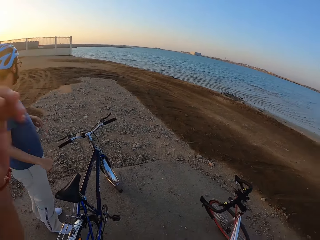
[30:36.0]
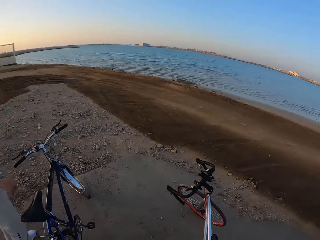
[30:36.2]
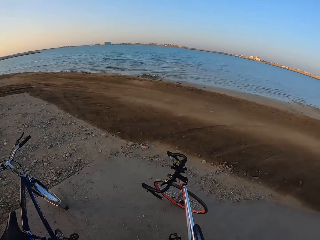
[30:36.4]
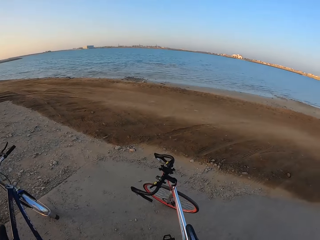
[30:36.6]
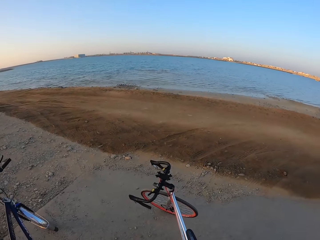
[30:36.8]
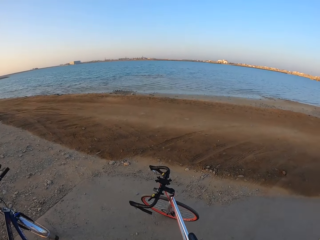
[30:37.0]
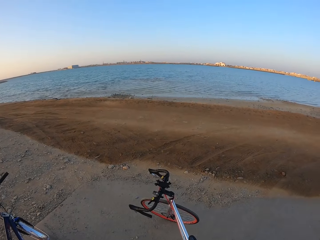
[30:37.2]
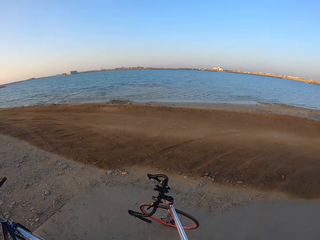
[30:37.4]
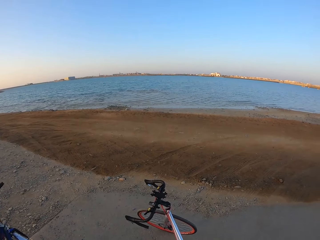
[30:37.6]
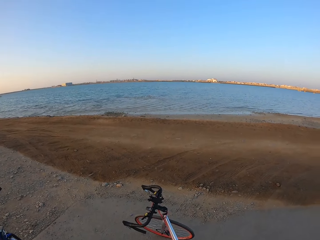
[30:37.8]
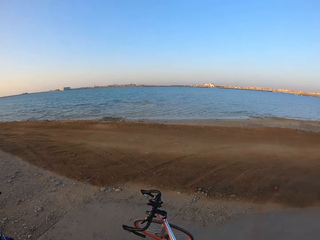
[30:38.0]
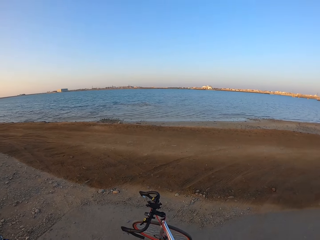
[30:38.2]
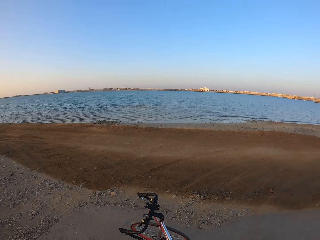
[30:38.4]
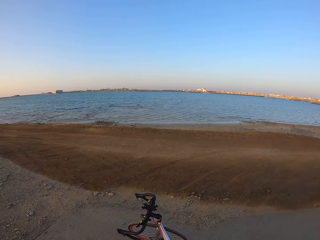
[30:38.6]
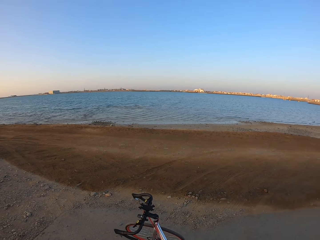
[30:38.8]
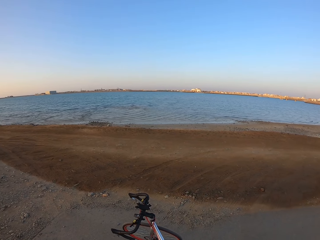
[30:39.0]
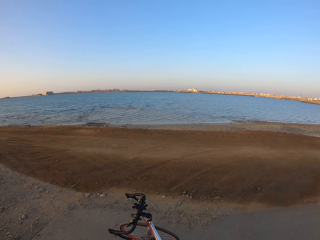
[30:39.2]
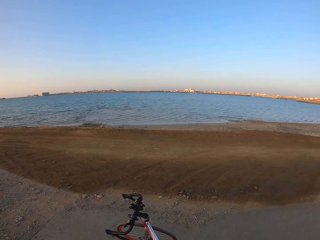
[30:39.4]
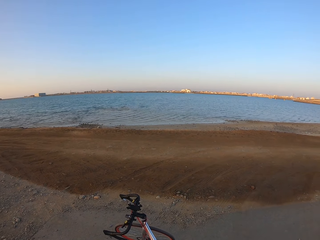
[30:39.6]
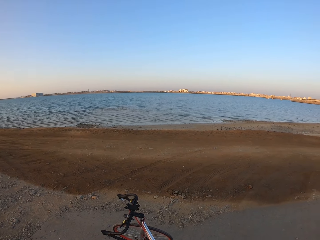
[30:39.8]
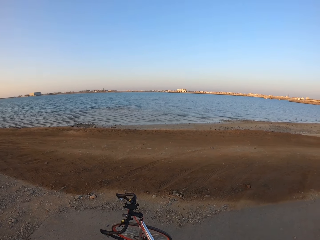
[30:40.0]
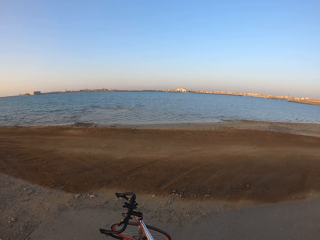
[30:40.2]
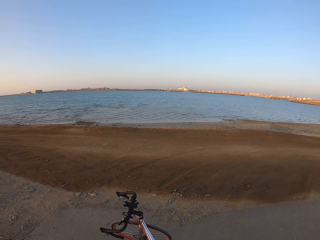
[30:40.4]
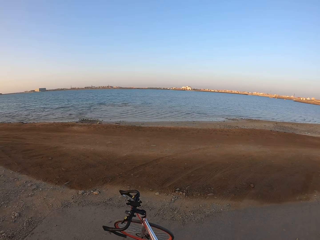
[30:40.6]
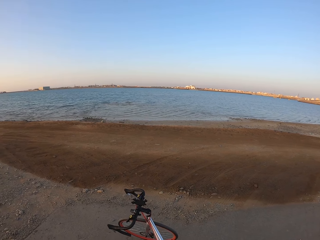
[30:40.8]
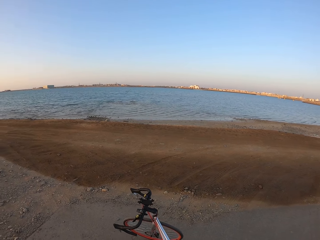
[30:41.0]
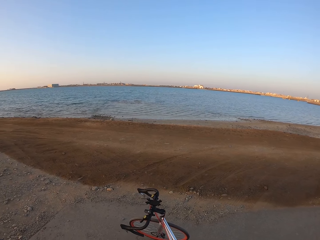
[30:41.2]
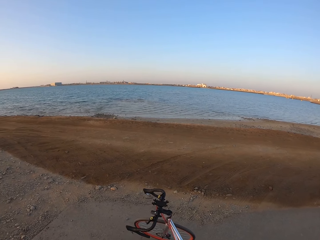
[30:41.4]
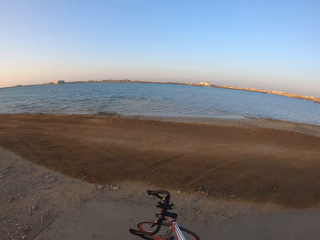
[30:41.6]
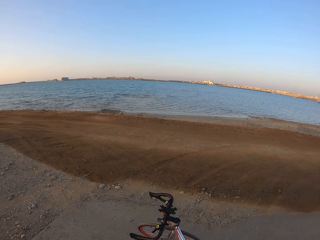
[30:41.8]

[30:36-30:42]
The camera wearer lifts the hand. They look around.

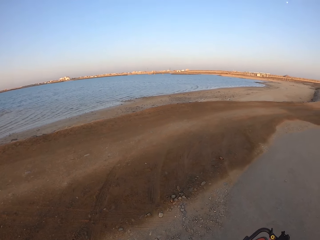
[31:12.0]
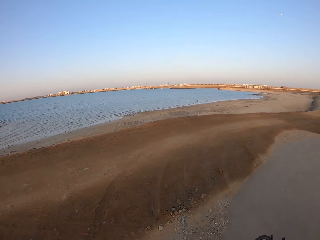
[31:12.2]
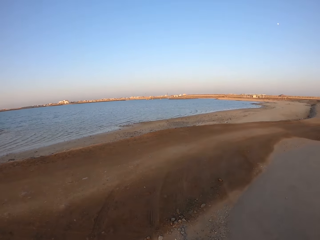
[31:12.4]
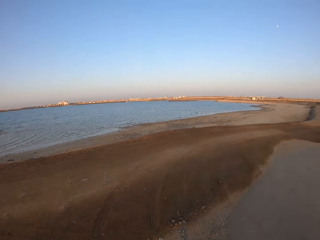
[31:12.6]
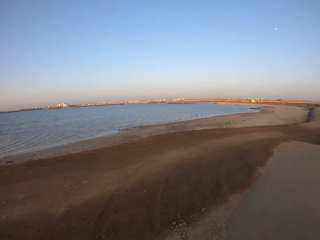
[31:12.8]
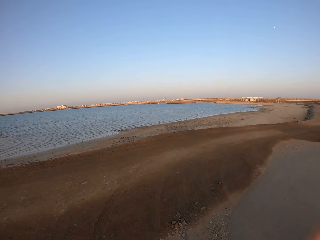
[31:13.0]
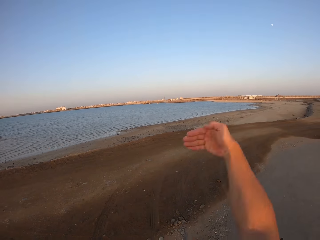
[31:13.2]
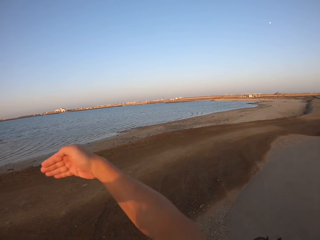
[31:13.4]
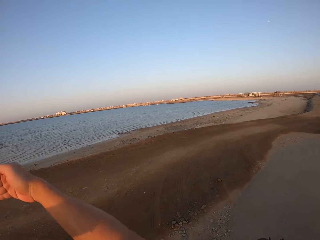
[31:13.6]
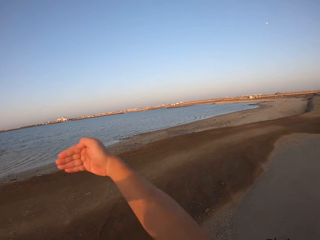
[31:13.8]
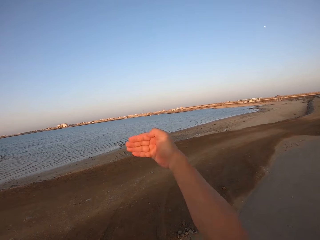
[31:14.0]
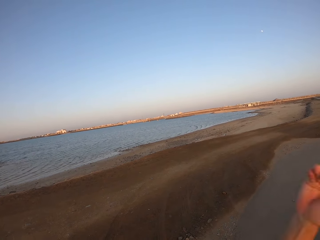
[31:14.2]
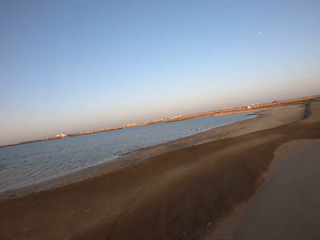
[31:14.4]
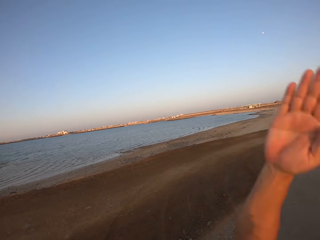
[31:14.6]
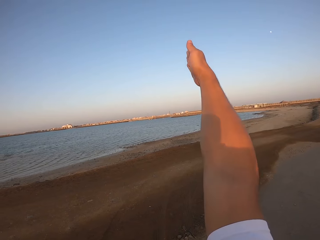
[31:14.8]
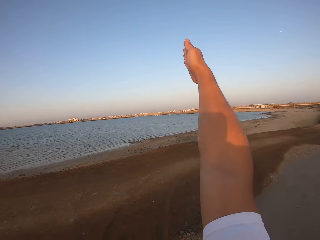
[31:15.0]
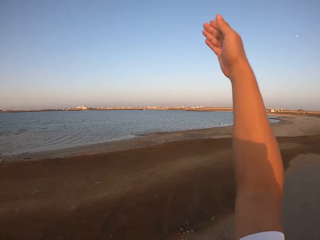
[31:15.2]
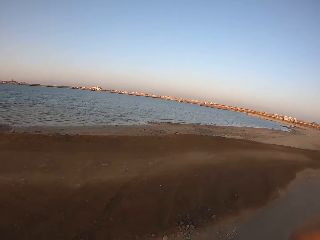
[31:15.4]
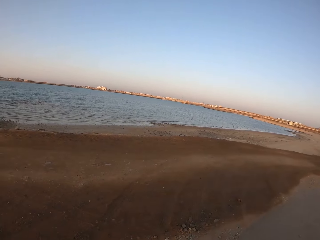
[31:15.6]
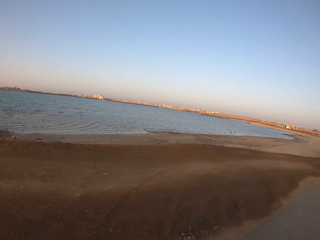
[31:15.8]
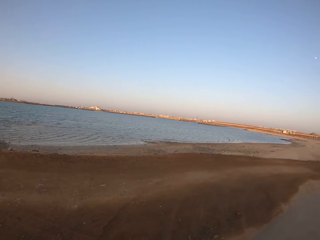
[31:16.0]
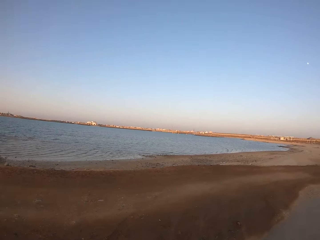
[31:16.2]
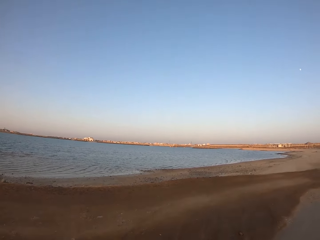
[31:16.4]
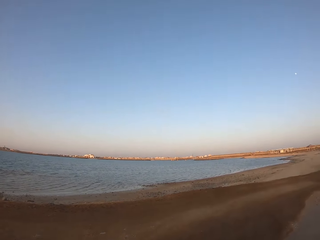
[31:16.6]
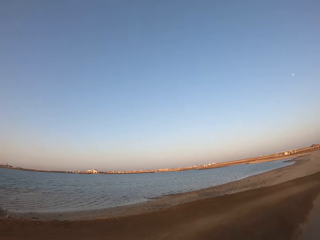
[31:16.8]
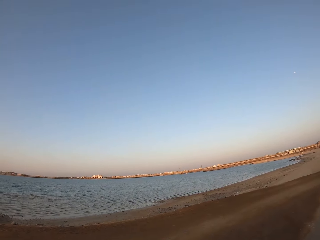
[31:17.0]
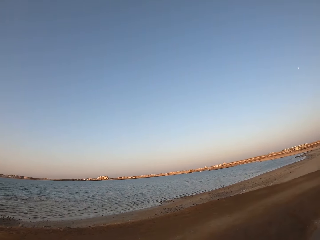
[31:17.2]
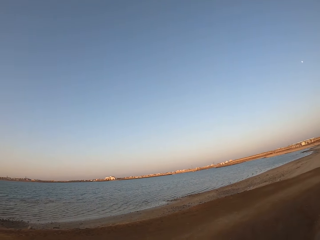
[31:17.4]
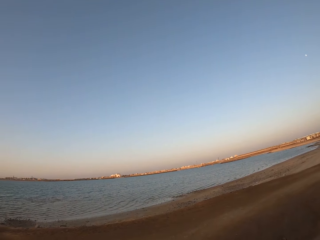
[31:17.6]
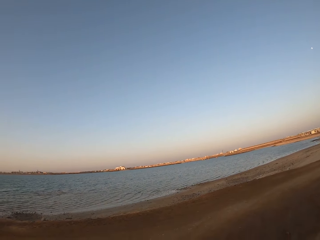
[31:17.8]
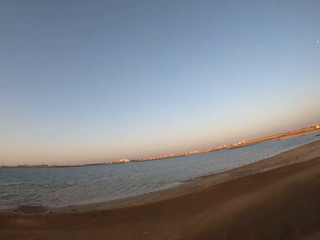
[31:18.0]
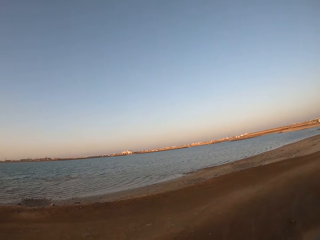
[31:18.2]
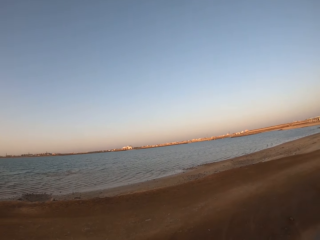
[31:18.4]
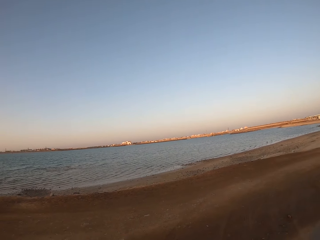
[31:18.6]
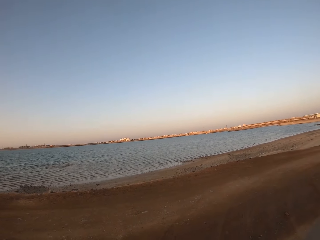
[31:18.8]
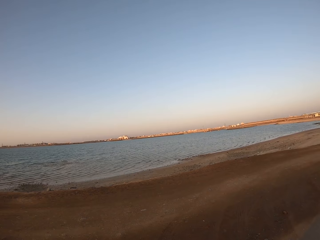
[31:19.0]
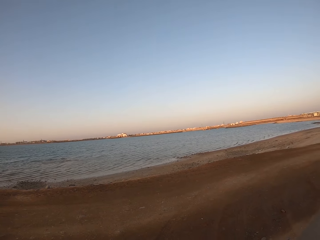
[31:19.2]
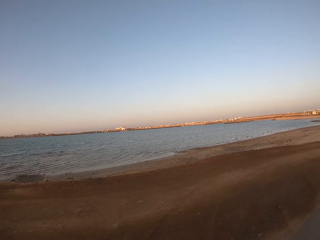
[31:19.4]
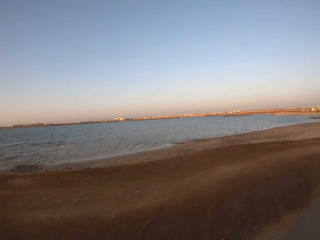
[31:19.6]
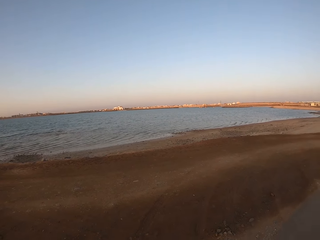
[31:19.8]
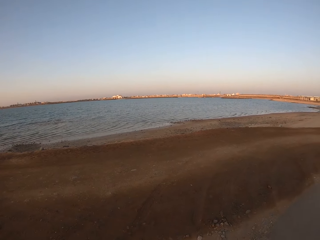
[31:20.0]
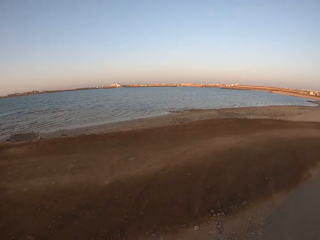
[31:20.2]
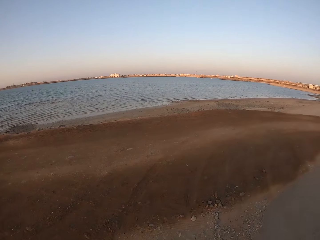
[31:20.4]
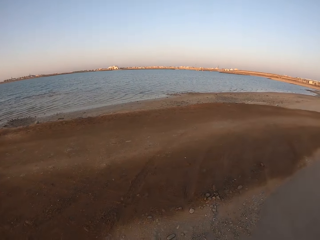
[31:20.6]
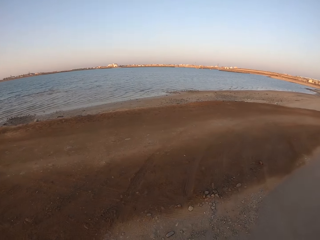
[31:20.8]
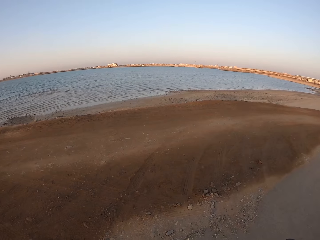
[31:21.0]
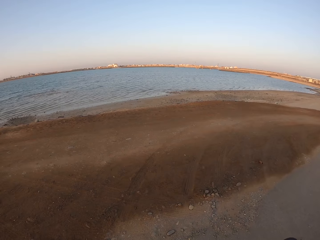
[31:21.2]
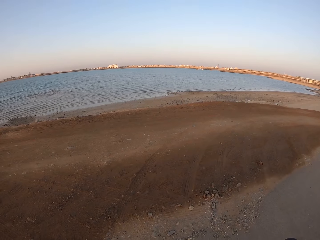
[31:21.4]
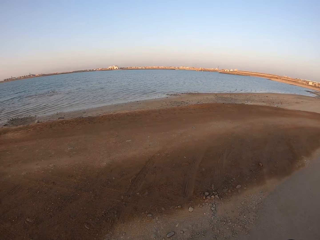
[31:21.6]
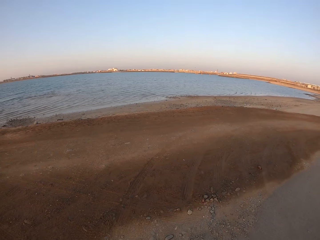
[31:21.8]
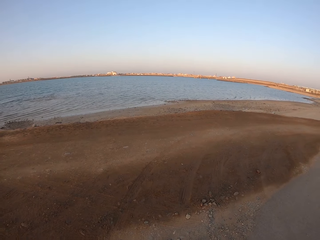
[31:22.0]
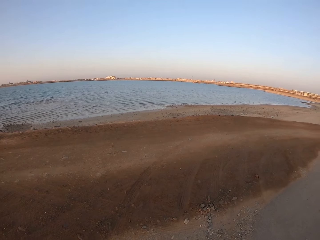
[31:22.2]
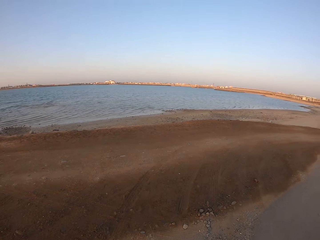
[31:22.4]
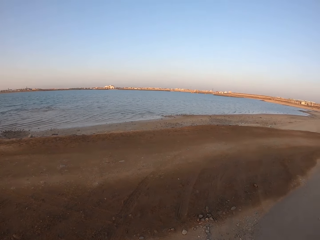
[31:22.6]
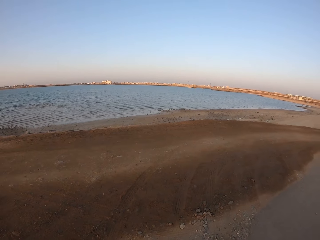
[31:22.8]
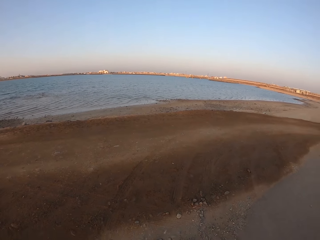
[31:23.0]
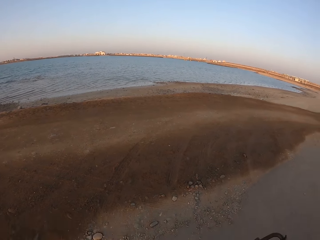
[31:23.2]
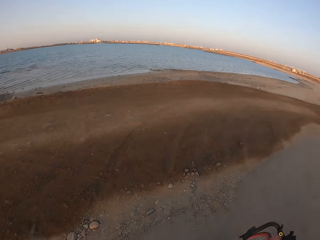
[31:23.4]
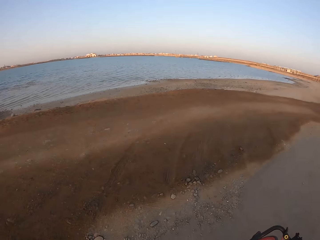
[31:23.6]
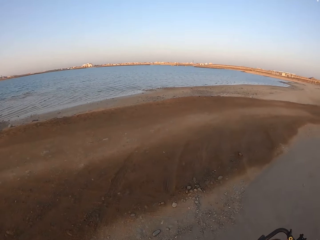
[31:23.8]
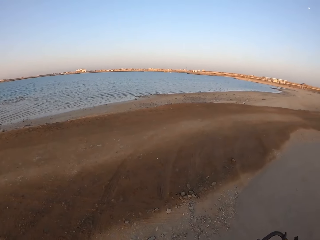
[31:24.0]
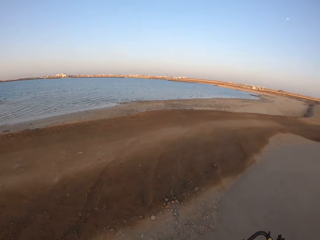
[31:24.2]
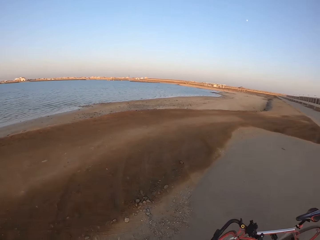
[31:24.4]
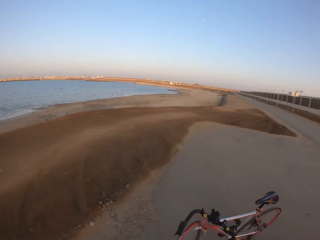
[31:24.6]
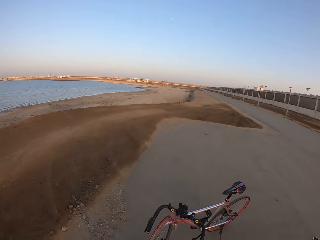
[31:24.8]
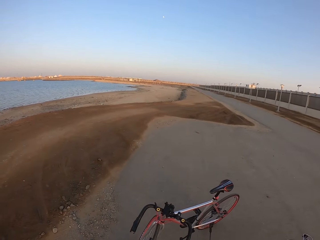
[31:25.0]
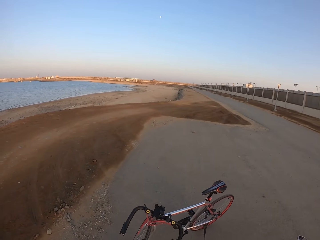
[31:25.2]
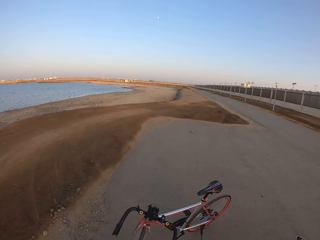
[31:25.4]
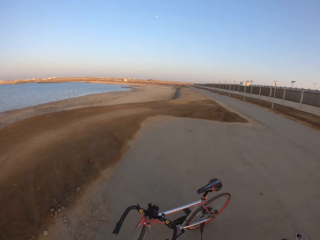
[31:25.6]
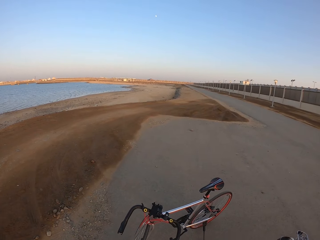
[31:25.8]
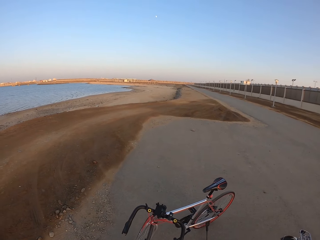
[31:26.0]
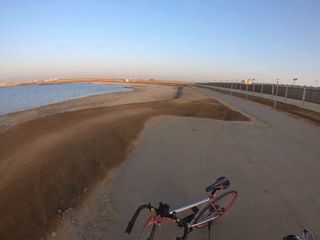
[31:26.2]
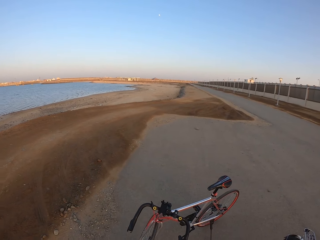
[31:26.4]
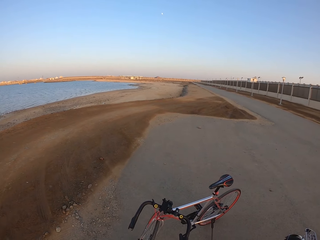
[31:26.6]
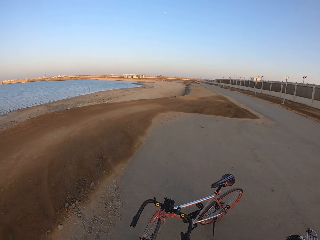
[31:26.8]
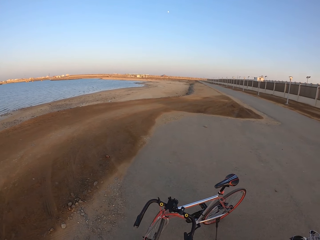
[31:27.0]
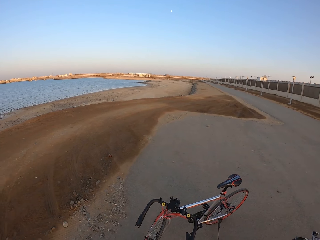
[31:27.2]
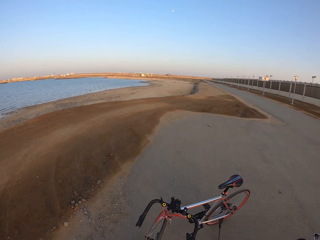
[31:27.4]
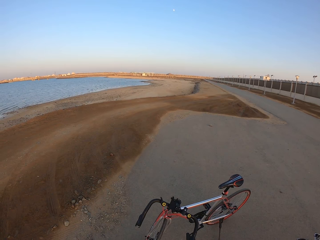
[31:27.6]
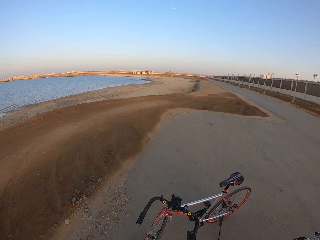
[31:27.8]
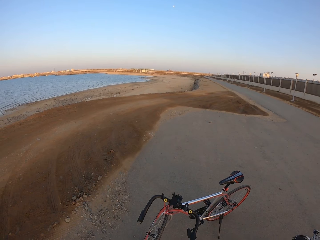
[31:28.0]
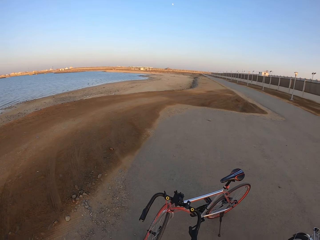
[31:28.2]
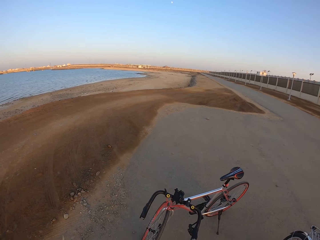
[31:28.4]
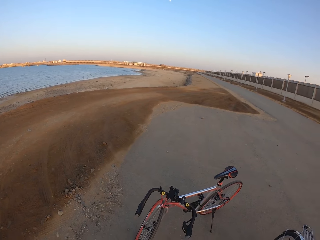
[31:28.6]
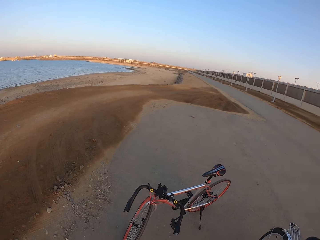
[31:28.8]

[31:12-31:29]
The camera wearer moves the hand. They look around.
